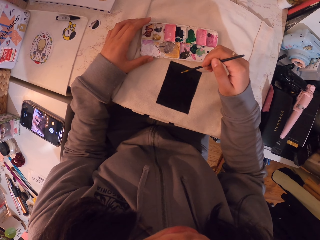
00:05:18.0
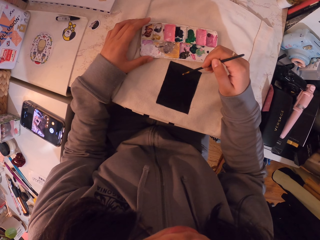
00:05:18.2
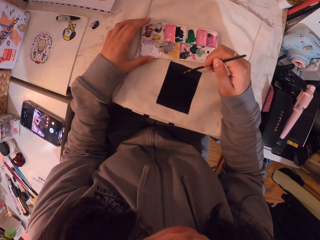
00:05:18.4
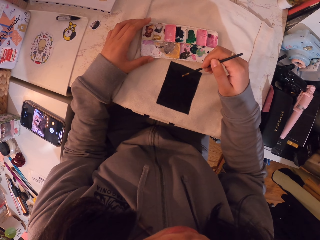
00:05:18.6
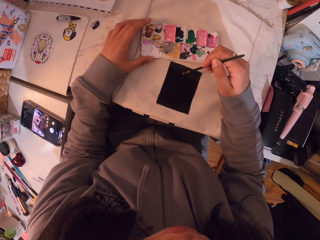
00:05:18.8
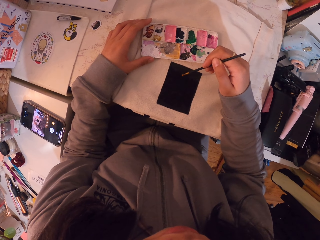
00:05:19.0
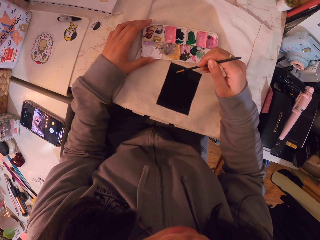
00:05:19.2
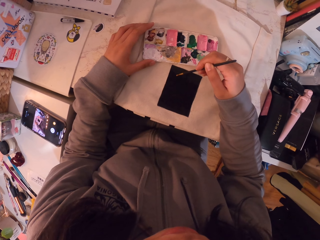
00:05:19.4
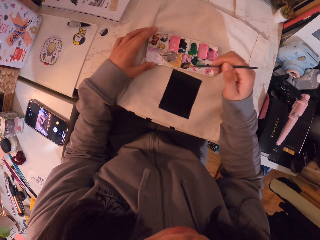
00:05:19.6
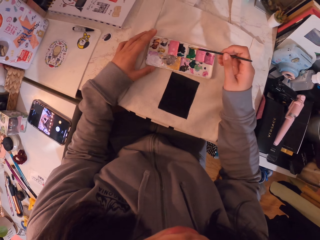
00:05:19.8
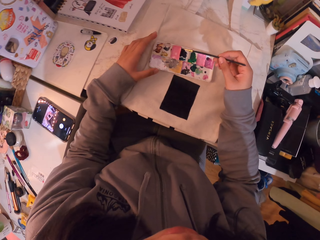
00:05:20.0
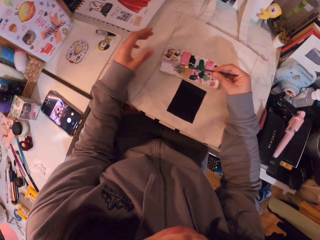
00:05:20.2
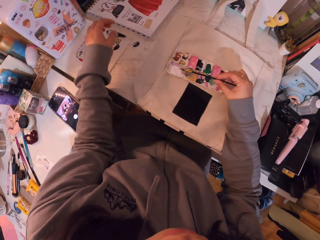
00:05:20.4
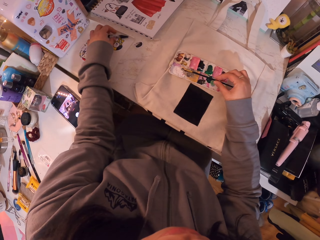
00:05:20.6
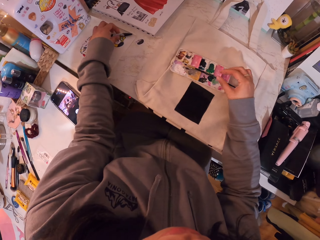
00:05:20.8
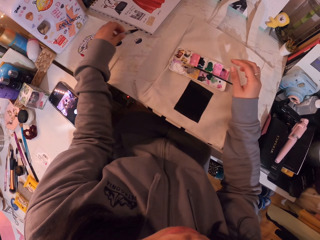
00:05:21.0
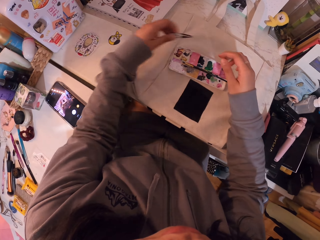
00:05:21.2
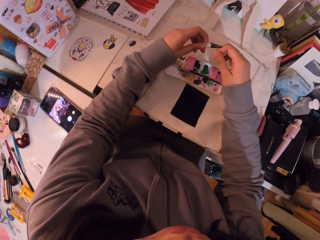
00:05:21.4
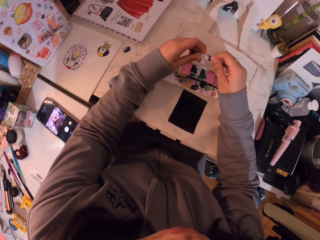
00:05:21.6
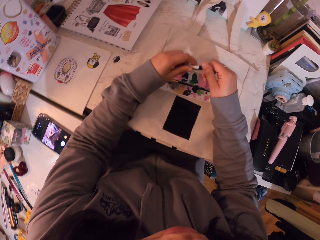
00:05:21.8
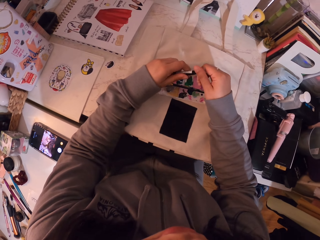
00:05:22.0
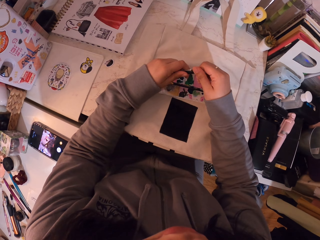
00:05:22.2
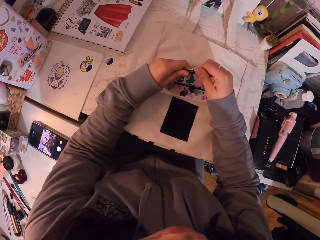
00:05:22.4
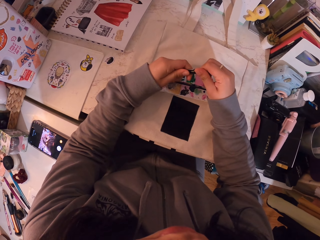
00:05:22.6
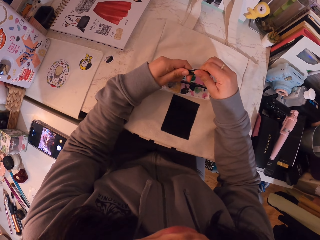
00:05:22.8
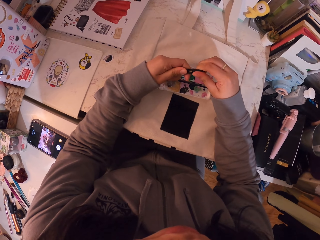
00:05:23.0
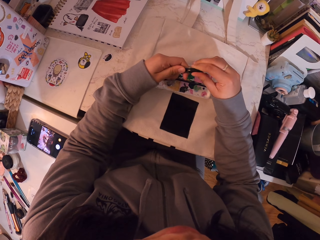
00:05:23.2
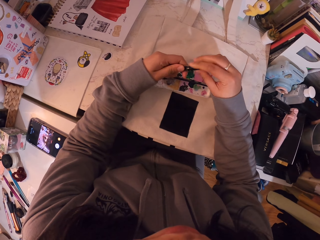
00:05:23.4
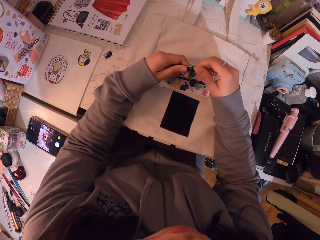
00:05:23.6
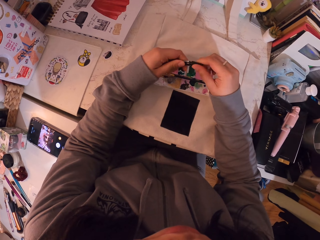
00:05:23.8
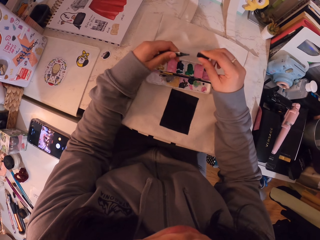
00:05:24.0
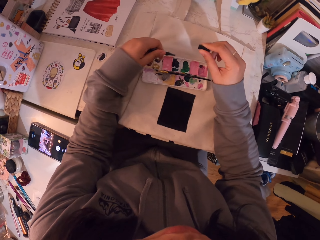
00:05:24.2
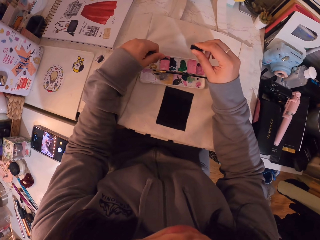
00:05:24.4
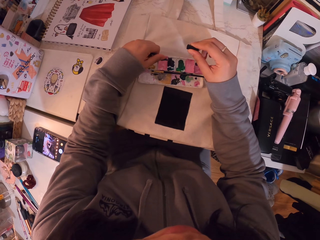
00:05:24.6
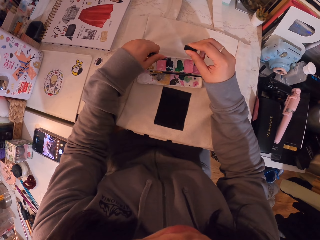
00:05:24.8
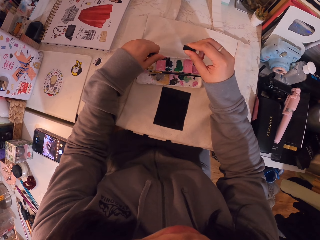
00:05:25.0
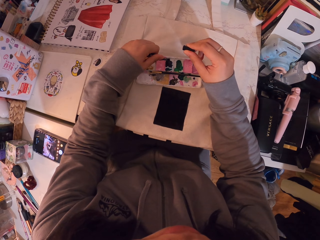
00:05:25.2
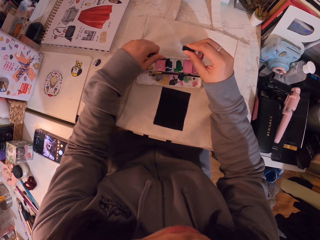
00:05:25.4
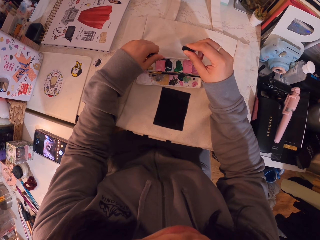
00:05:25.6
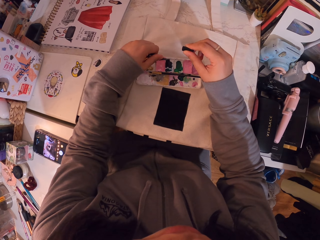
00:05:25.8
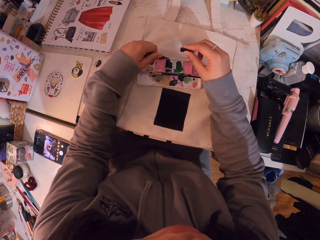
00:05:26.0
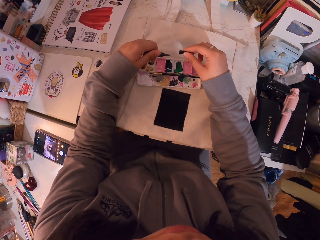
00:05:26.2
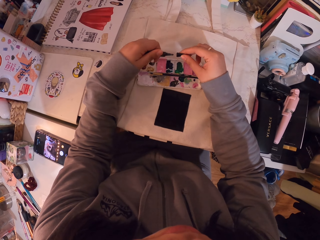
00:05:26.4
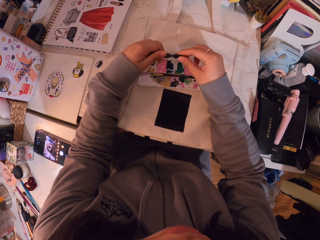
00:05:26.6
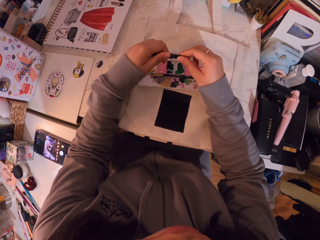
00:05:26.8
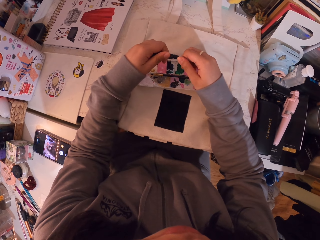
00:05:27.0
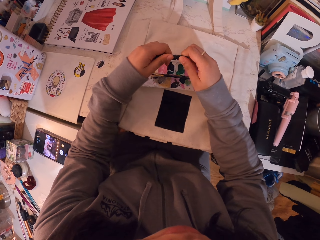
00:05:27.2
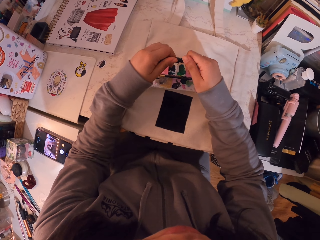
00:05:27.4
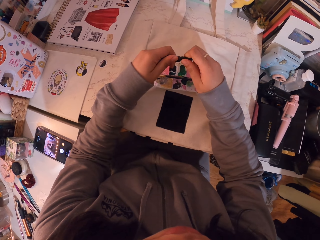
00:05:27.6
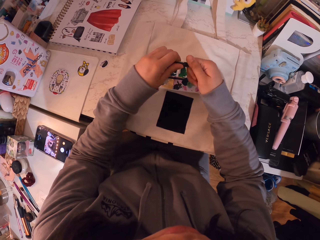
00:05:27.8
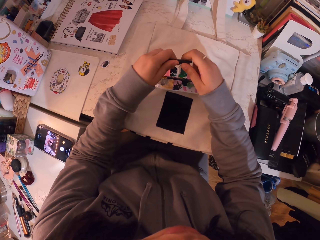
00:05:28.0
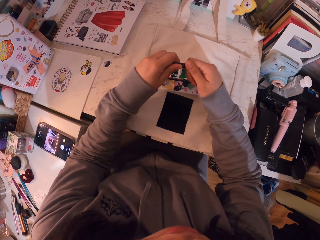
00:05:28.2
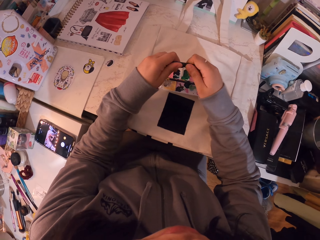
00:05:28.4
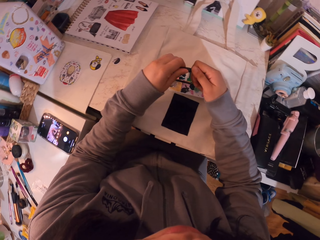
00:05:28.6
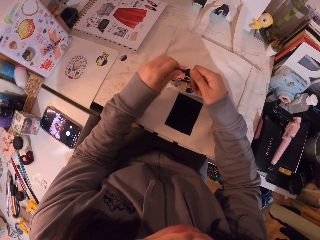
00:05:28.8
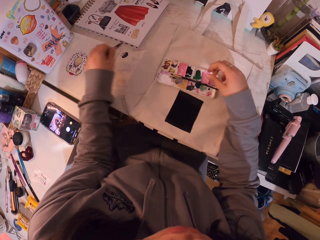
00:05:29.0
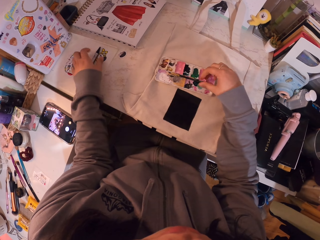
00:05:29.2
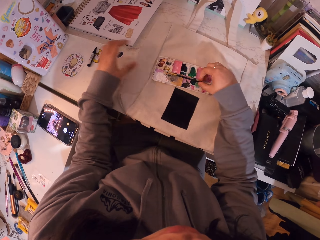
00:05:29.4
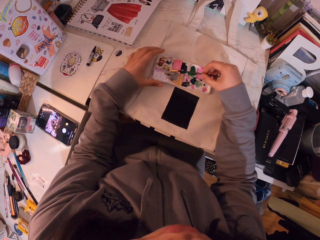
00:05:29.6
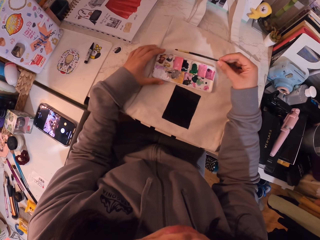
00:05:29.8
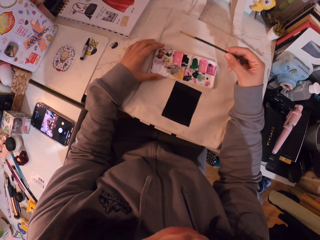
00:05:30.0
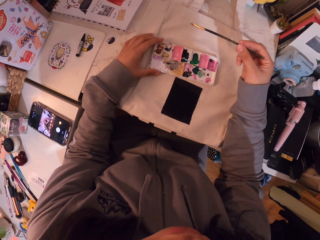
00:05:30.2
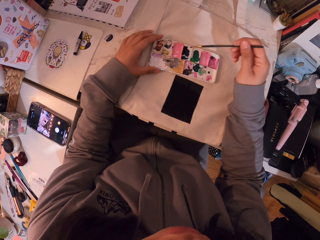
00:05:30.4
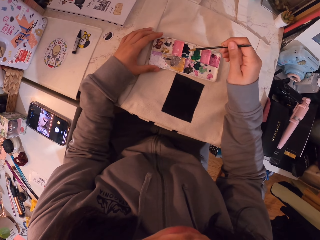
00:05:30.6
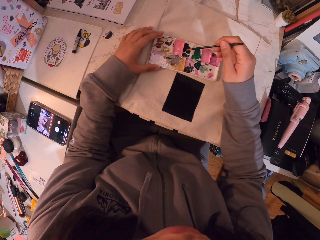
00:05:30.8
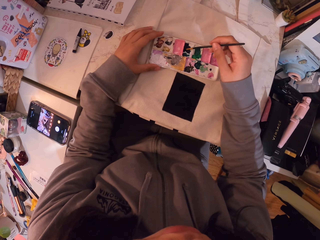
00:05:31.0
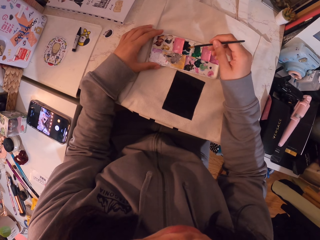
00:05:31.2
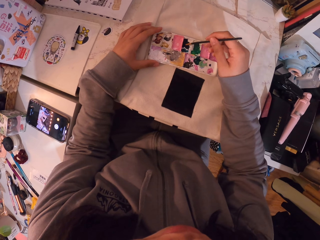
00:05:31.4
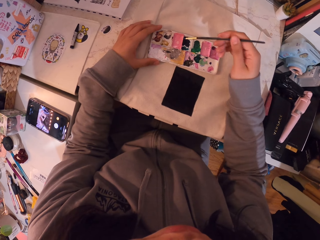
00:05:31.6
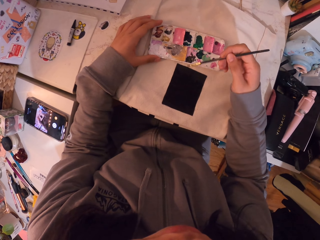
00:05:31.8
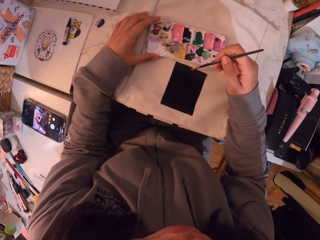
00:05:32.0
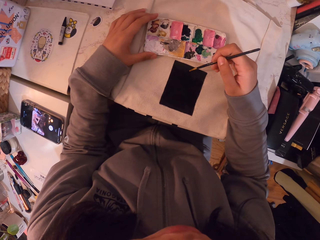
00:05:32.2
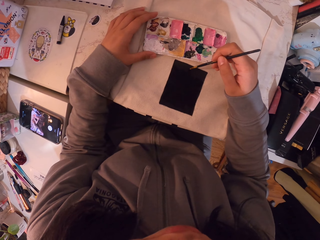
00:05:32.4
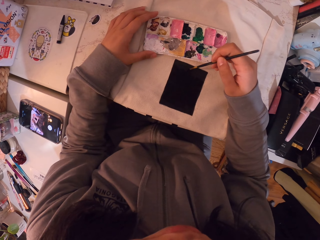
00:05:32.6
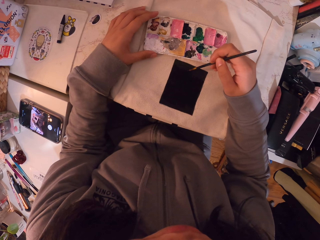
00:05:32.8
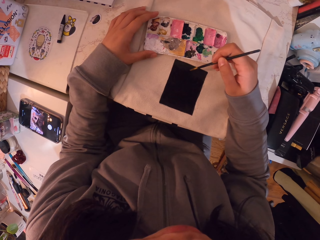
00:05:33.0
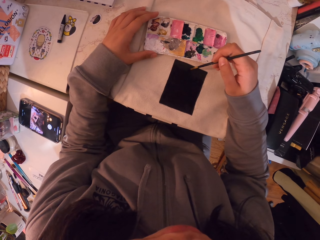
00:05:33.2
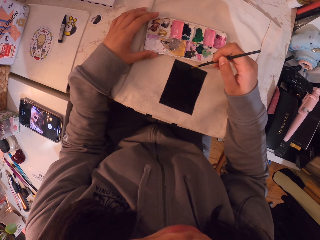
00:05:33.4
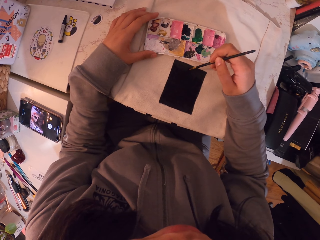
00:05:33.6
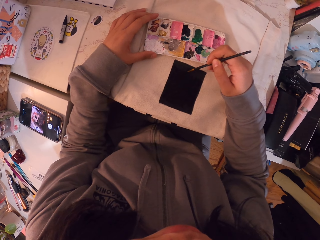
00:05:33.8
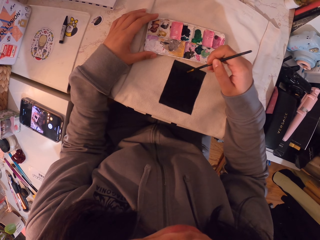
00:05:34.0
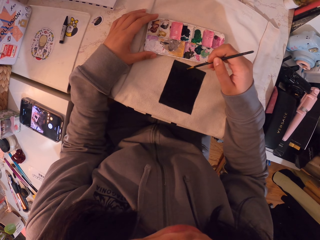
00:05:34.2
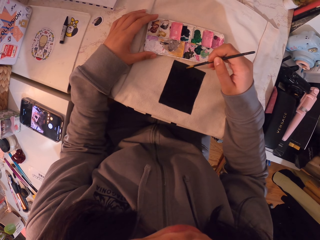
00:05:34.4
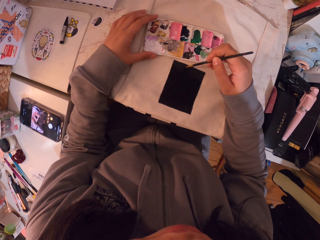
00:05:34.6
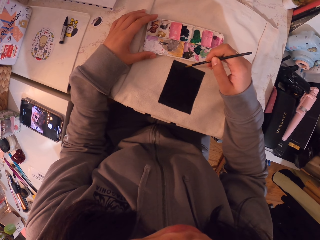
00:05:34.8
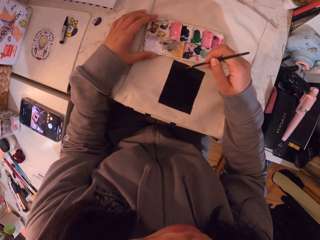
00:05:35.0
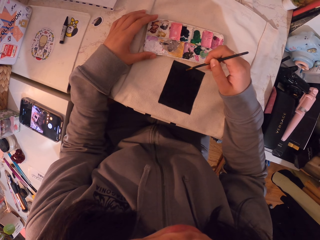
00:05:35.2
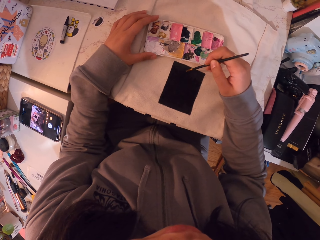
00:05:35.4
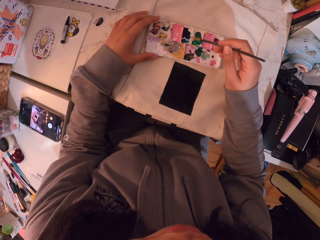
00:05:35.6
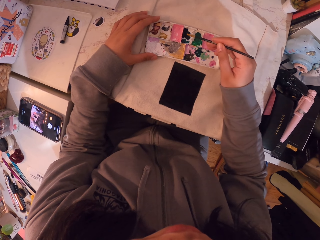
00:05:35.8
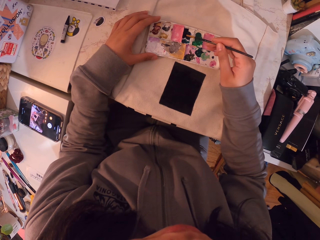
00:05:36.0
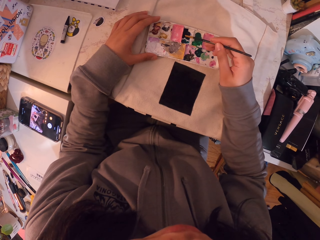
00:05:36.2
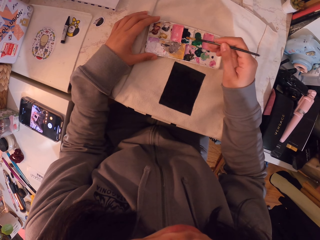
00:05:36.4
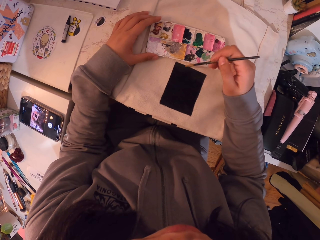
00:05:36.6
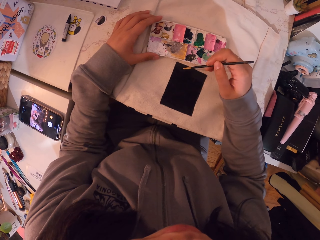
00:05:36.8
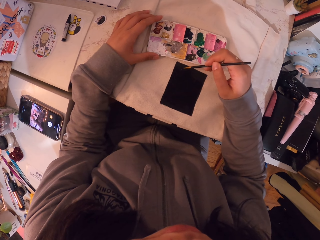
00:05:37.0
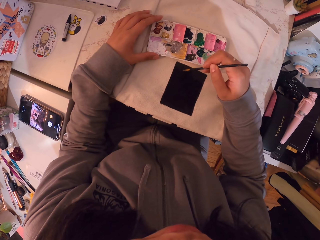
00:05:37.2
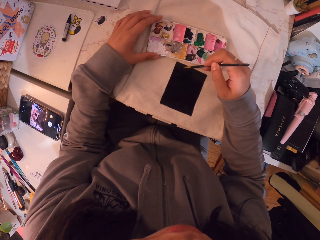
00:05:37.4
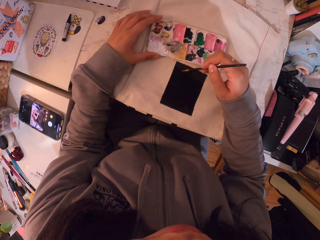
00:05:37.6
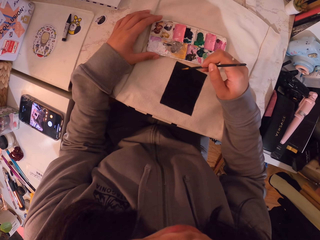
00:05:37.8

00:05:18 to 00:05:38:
The camera wearer paints with a paint brush. They take a marker from the table. They open the marker. They squeeze paint into the palette. They close the marker. They put the marker on the table. They take the paint brush. They put the brush in the paint. They paint a piece of cloth.

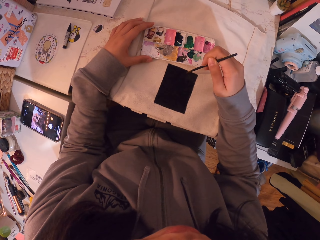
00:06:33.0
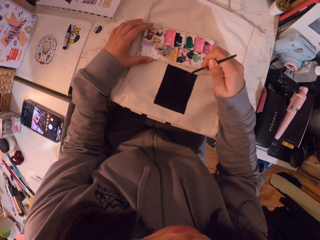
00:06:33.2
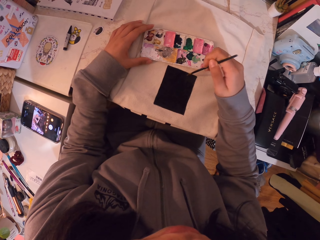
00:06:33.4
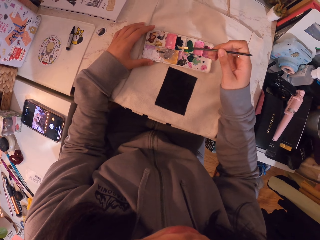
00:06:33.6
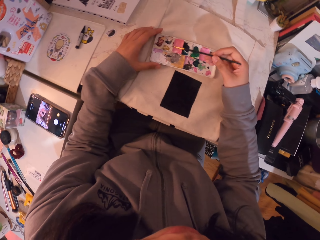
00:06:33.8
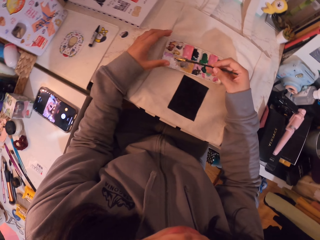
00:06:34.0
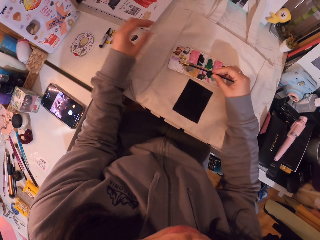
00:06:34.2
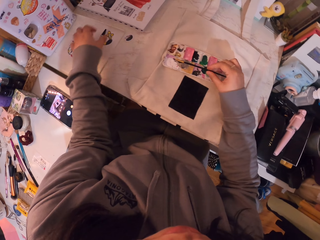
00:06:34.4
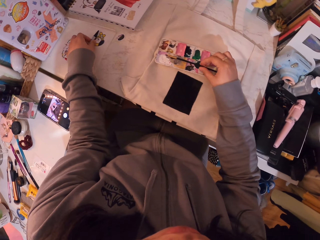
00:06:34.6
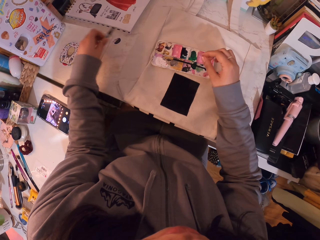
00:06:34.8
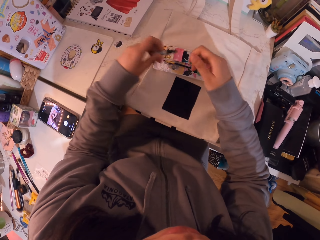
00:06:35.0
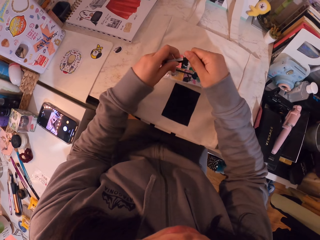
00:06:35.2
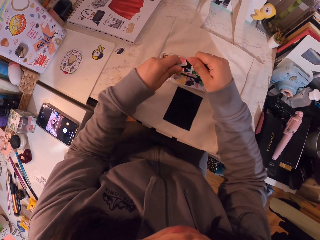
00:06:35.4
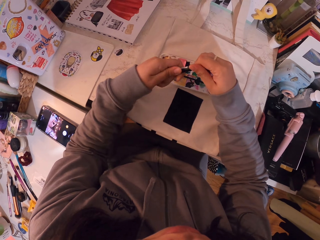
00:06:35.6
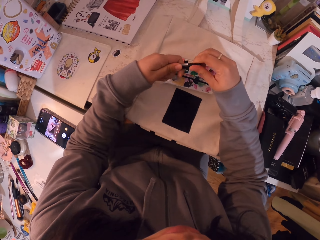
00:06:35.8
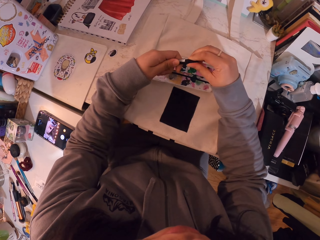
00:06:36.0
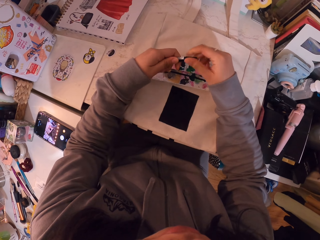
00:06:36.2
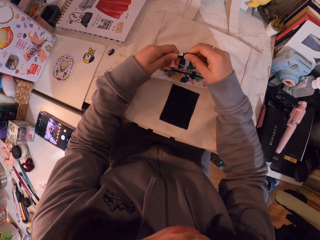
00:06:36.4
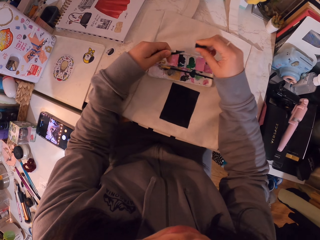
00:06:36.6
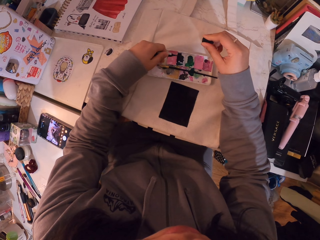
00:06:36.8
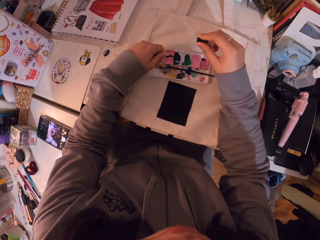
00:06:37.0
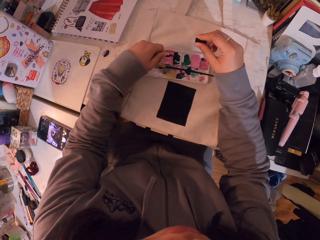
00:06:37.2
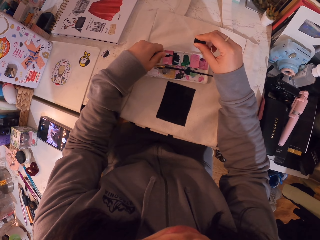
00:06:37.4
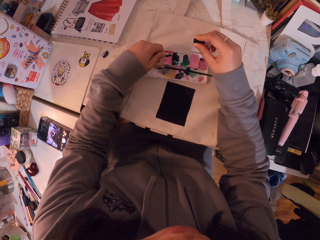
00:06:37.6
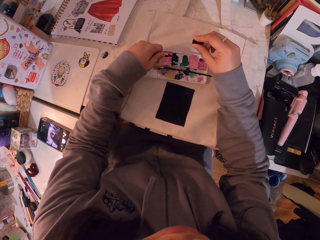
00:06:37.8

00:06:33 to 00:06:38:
The camera wearer takes a marker from the table. They open the marker. They pour paint on the set.
